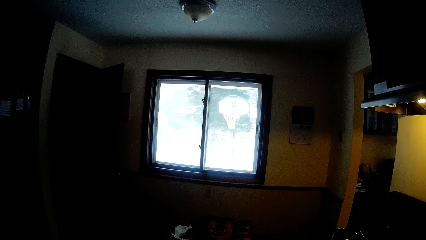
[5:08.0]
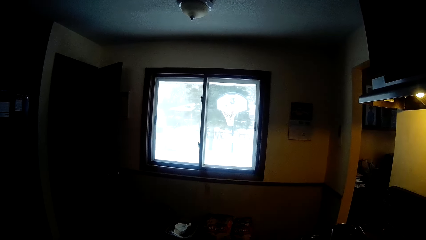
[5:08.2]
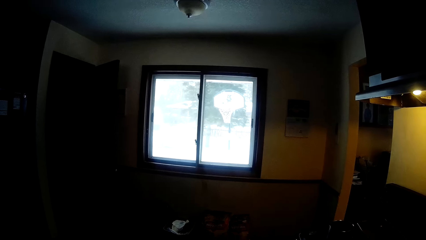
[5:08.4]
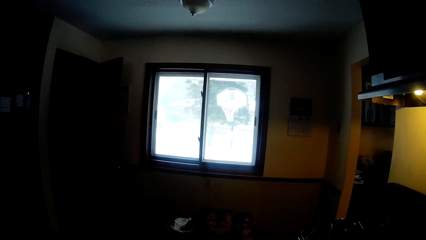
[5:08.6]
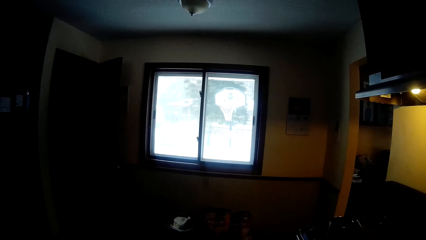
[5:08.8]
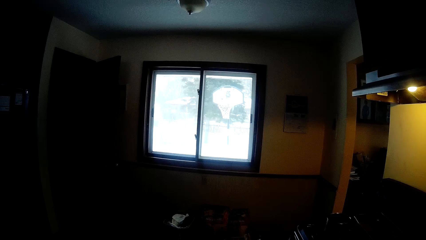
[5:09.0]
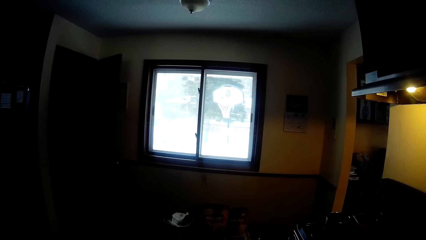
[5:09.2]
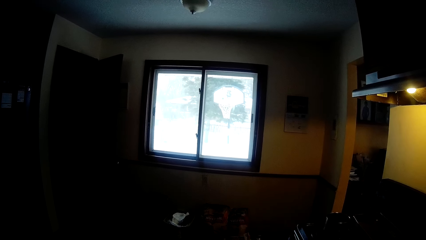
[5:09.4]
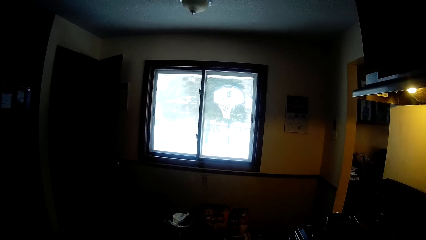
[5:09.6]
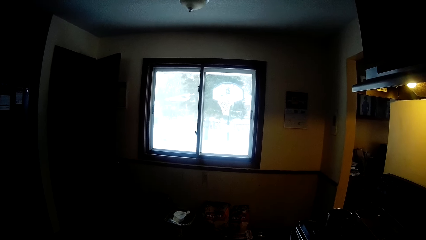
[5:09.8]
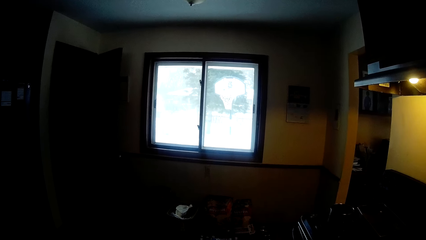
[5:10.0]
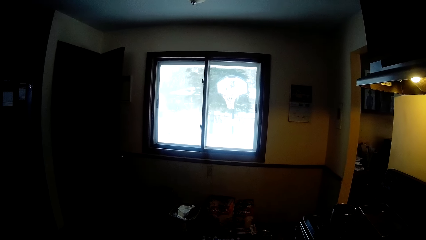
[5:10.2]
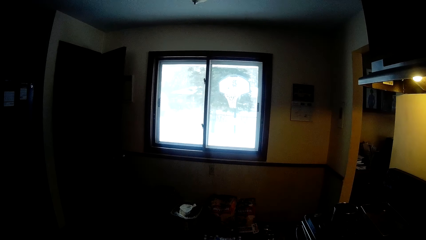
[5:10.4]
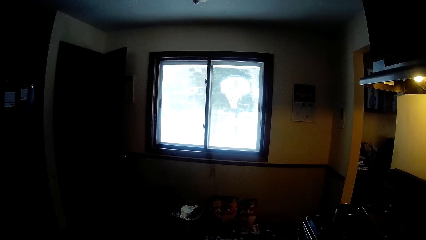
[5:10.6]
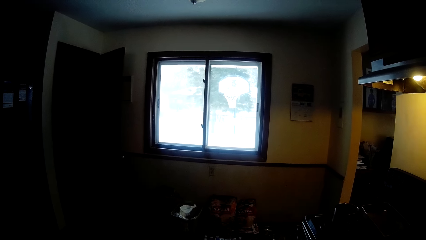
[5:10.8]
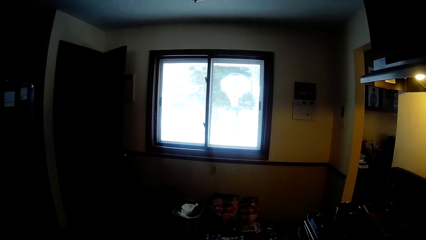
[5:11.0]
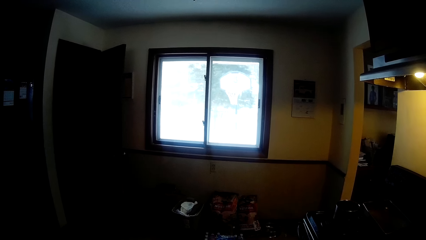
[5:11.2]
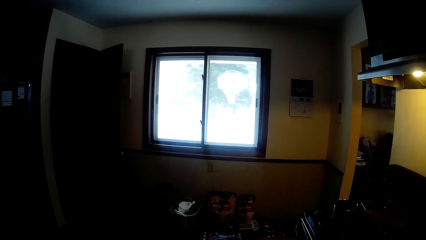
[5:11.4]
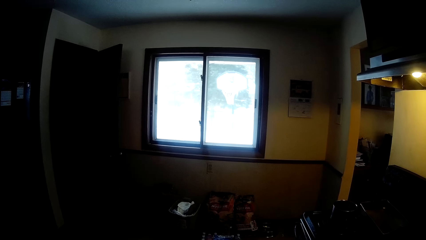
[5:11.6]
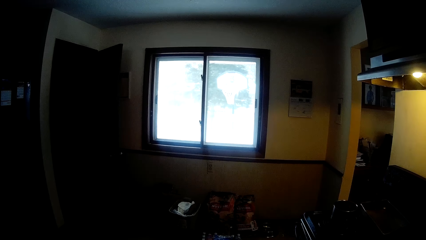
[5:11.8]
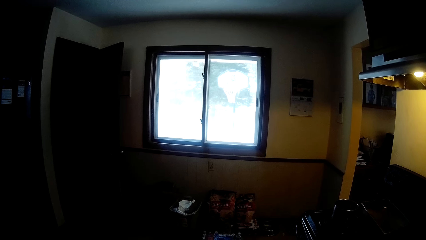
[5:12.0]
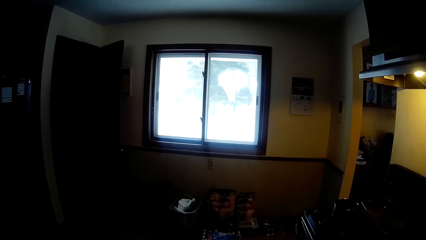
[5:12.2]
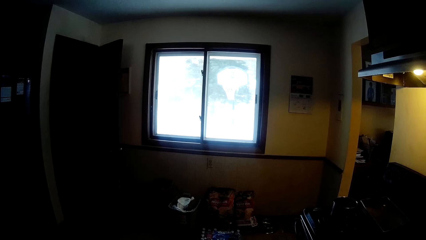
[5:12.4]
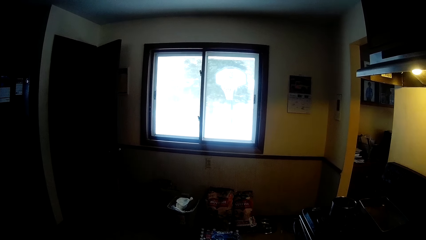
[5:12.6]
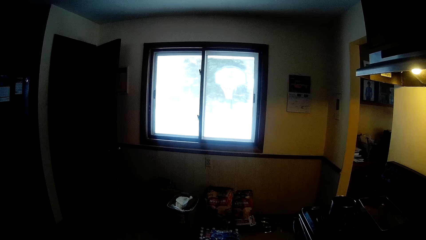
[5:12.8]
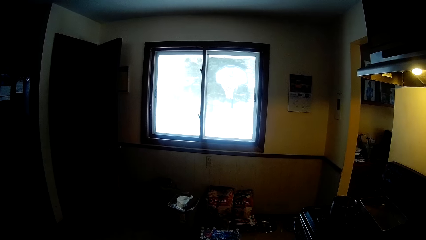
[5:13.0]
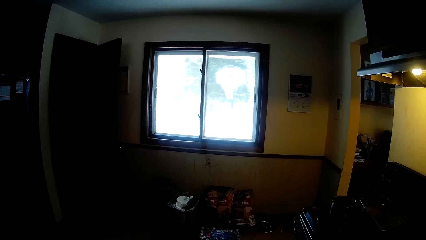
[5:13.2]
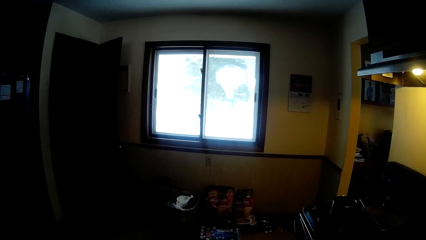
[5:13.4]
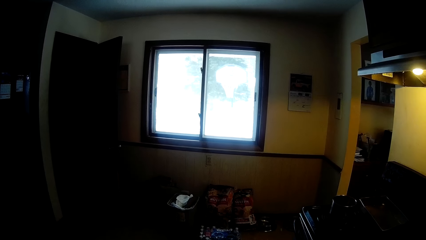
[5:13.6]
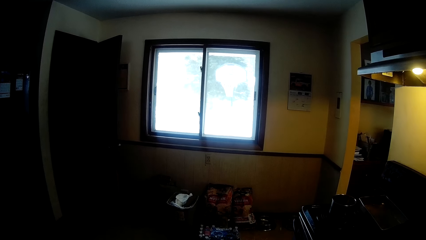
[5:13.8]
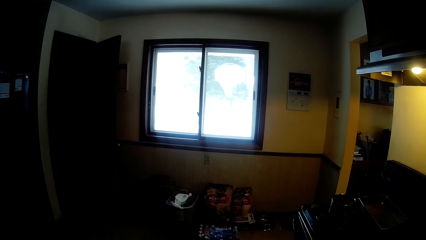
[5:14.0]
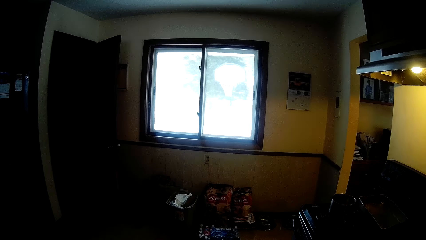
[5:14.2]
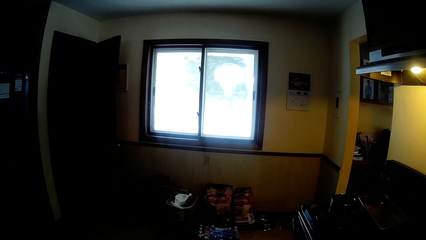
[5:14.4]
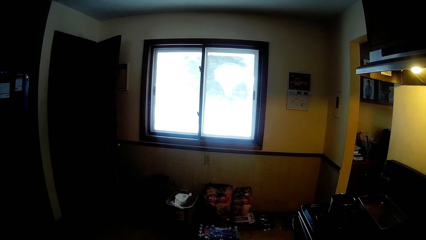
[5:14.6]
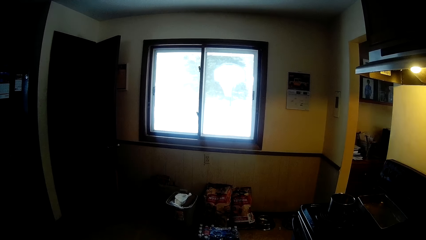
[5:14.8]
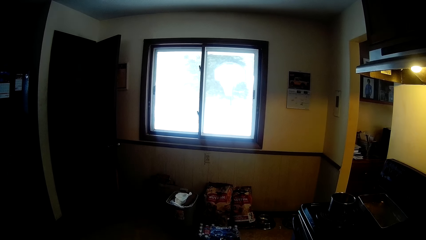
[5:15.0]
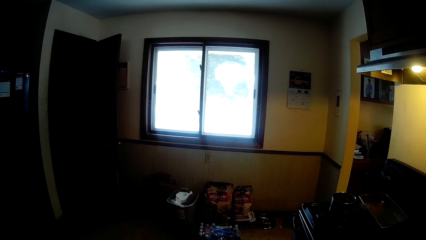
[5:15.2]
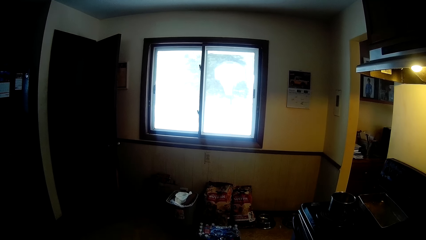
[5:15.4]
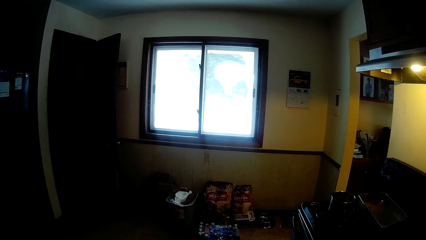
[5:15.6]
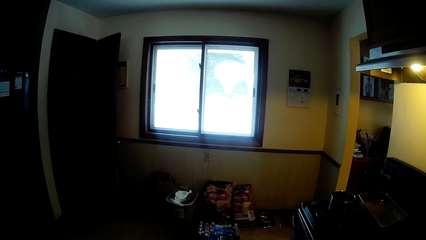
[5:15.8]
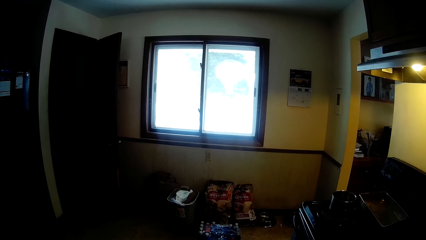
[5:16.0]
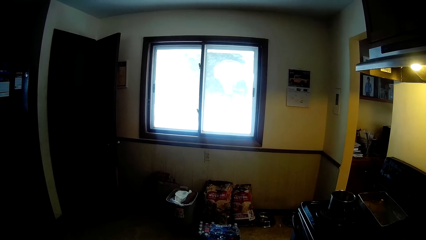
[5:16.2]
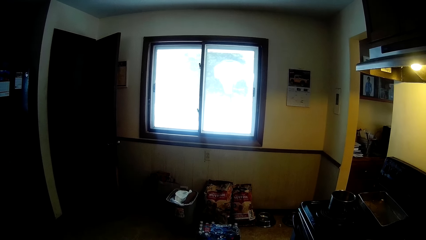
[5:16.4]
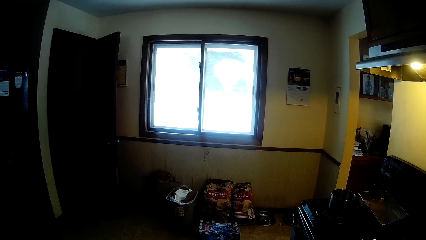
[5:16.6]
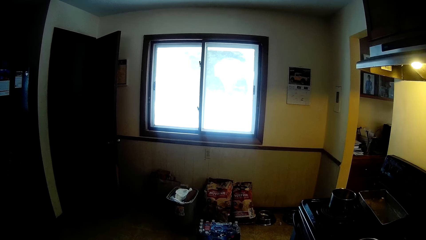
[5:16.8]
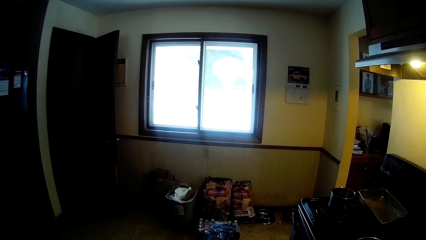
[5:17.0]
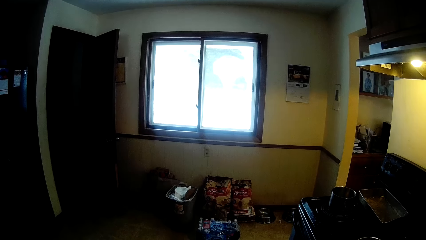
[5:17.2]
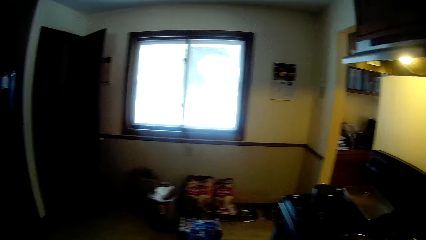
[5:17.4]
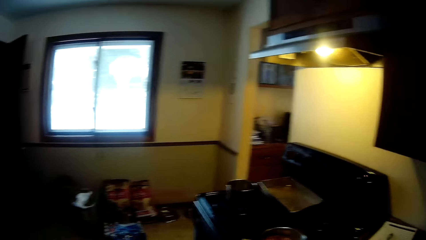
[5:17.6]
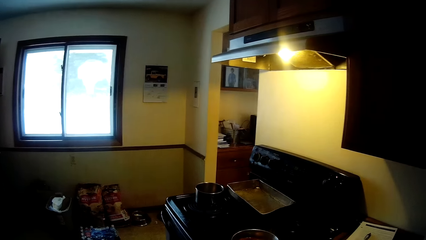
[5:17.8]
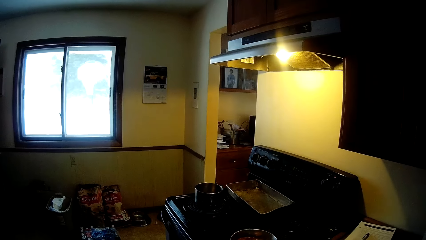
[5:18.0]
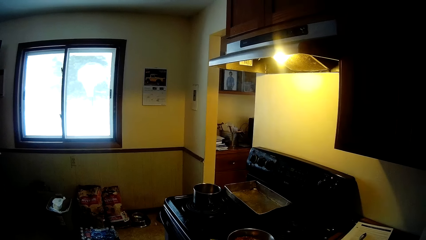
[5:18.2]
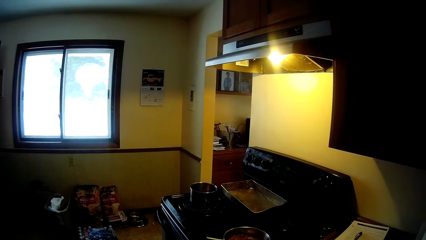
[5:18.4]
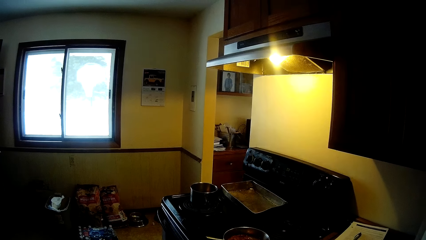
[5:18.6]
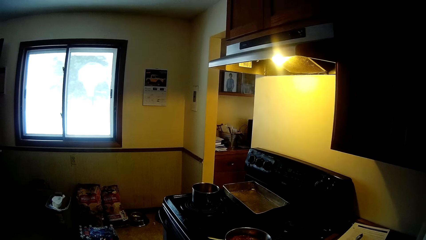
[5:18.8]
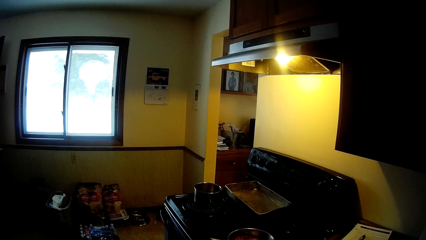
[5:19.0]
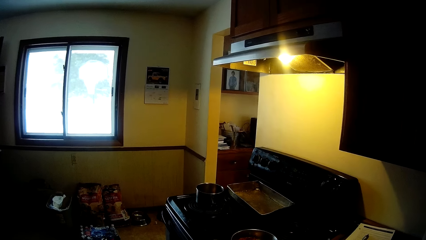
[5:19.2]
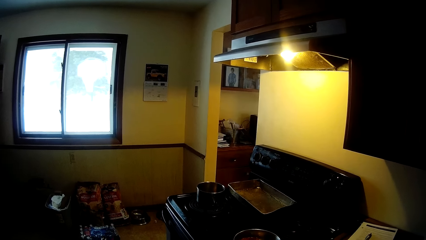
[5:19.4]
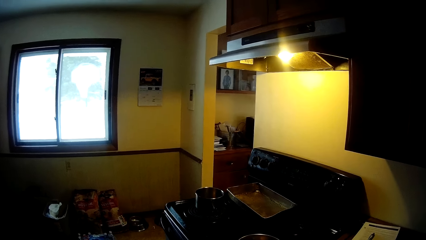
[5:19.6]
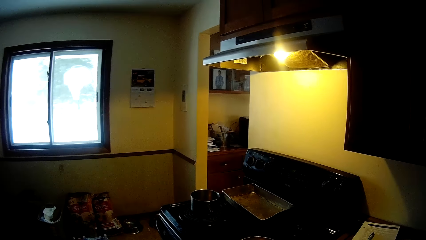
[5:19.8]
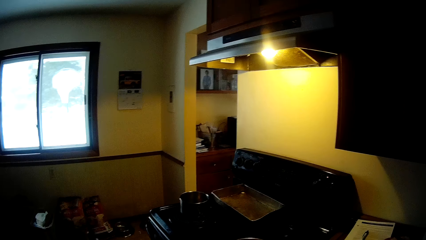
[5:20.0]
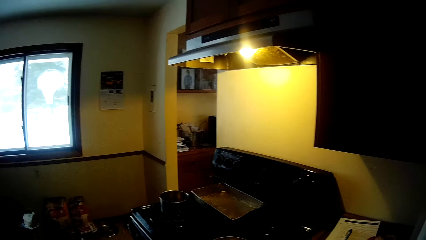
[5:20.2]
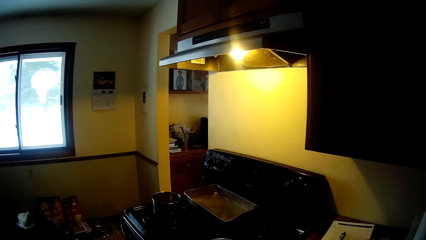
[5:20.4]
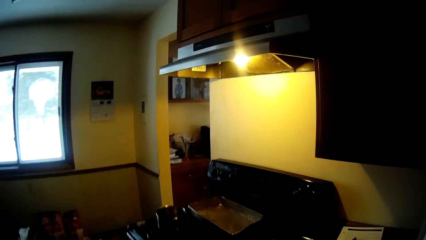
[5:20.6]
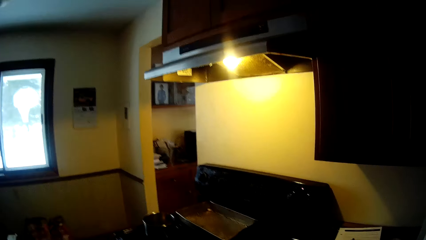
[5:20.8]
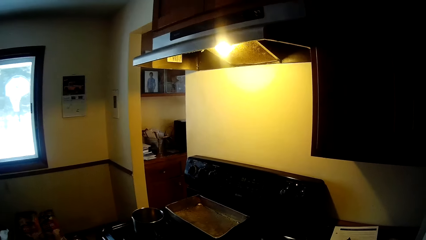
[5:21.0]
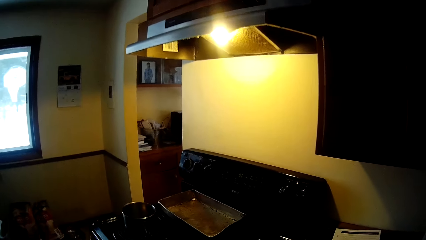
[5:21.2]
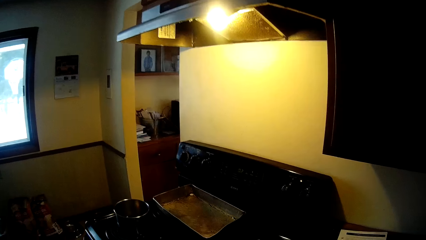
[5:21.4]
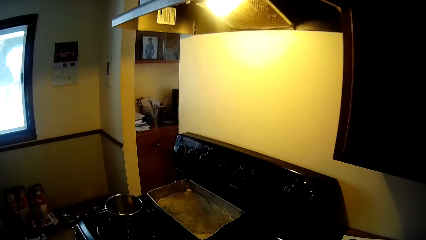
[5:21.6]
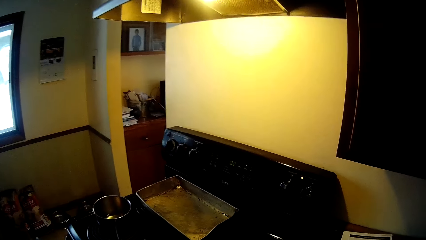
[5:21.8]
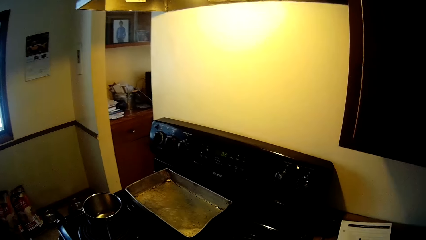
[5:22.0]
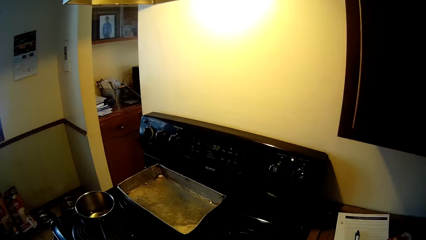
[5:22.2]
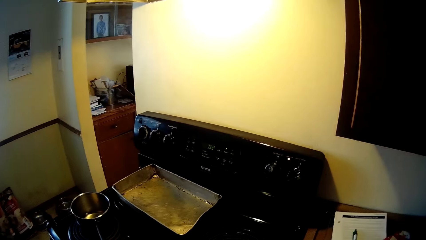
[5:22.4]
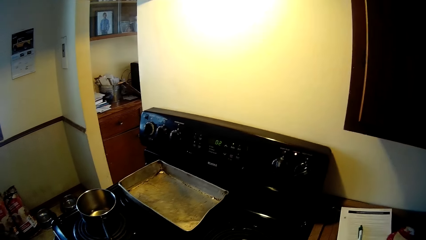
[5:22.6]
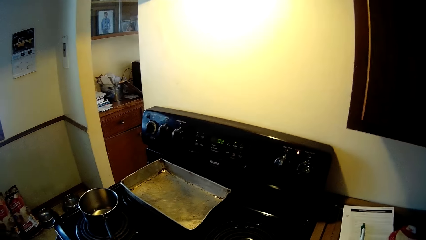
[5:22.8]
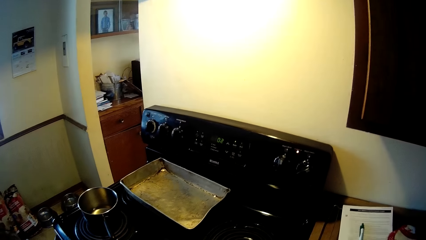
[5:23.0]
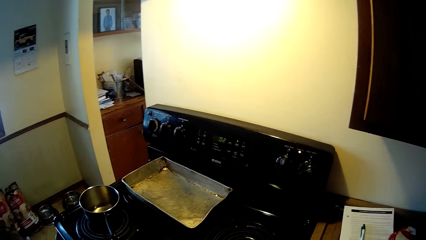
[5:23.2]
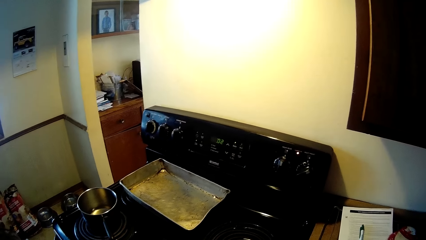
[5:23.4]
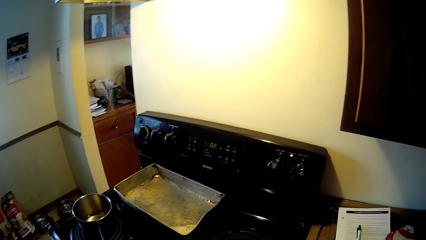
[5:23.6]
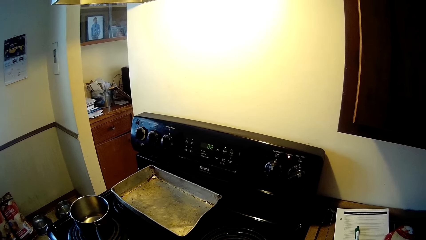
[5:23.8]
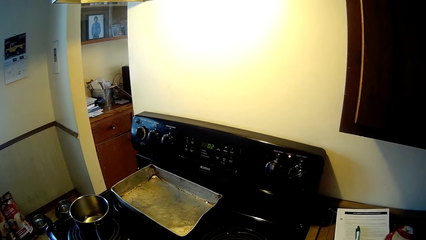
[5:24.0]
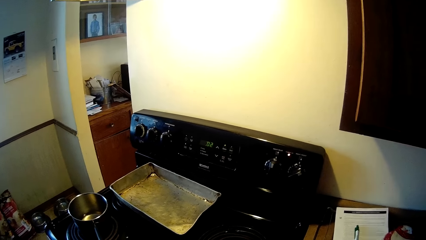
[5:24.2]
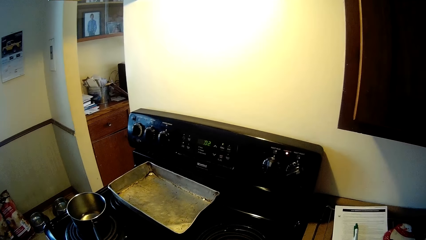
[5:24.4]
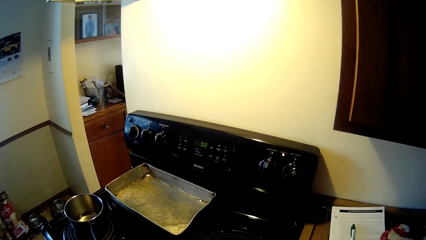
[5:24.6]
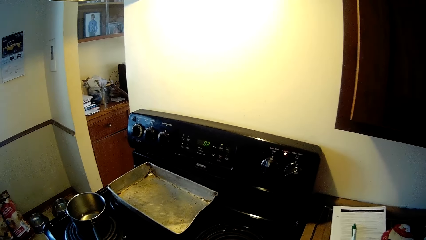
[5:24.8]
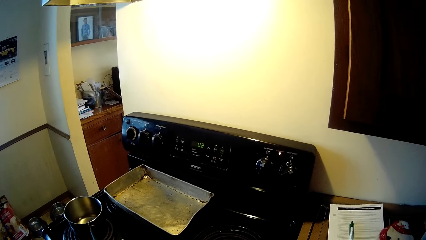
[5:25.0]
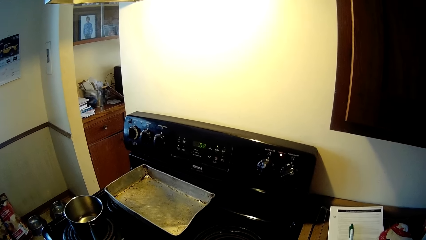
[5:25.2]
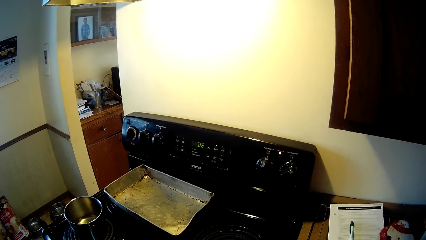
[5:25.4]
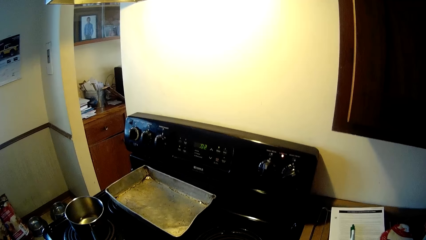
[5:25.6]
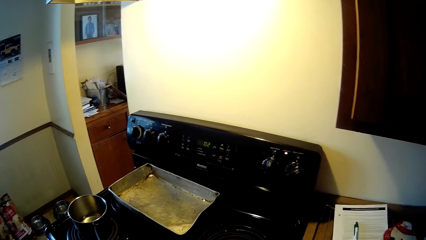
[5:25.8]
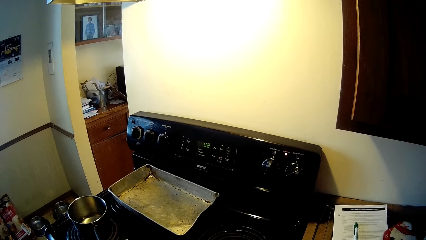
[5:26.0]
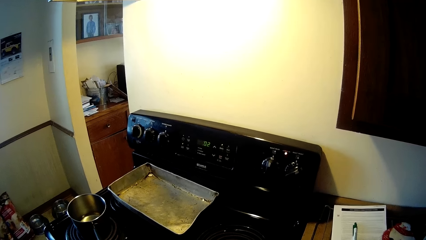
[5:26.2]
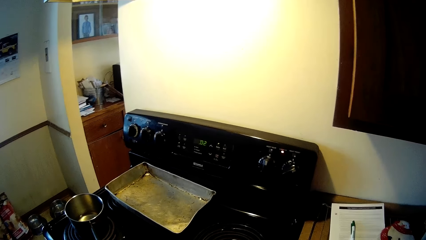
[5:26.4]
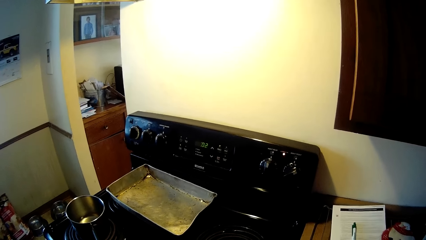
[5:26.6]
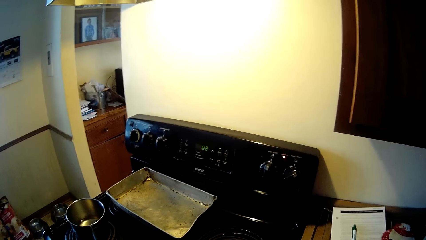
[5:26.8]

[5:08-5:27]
The camera wearer looks on in the room. They move towards the cooker.
